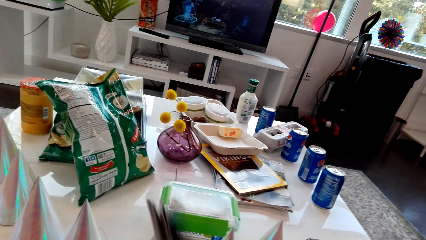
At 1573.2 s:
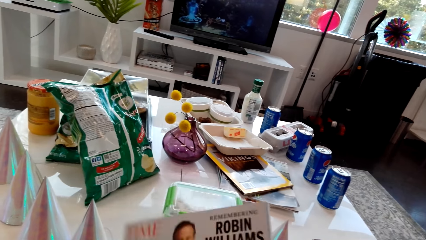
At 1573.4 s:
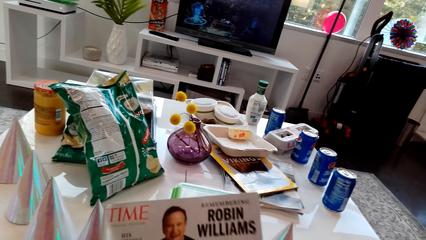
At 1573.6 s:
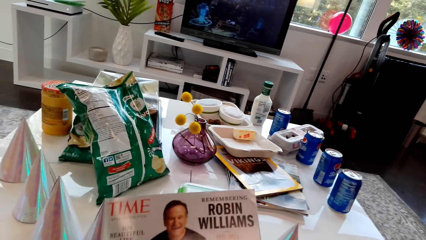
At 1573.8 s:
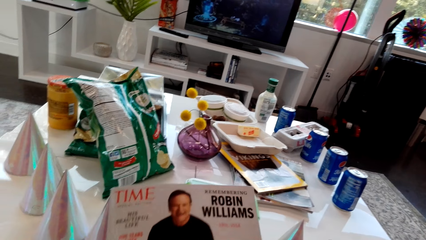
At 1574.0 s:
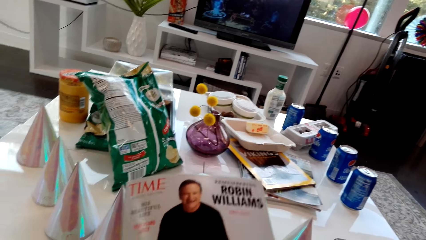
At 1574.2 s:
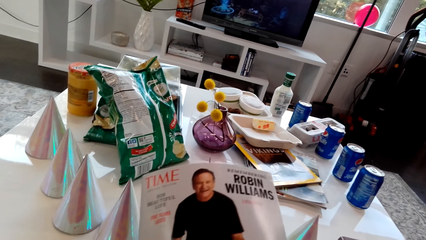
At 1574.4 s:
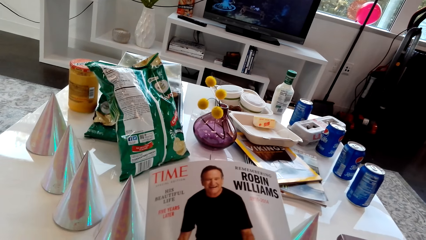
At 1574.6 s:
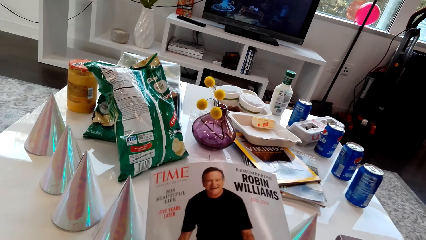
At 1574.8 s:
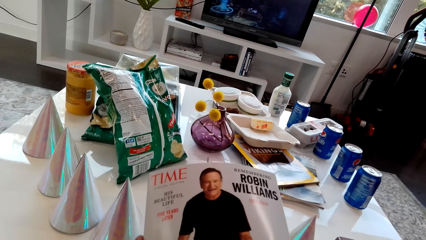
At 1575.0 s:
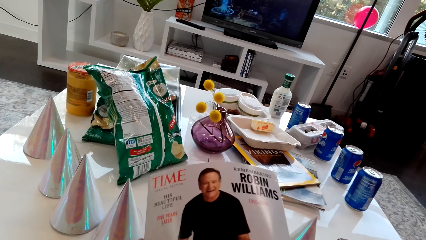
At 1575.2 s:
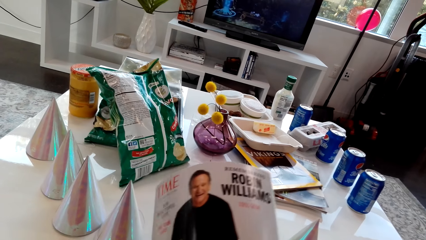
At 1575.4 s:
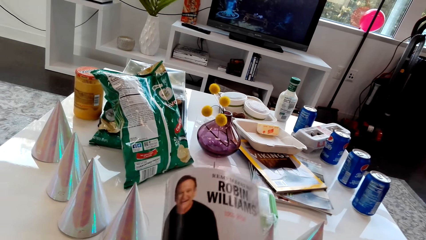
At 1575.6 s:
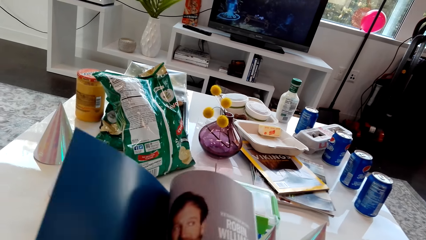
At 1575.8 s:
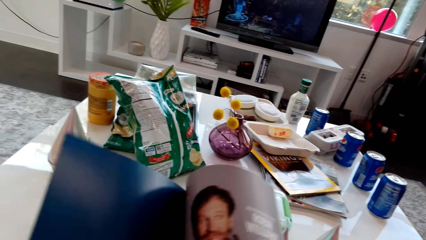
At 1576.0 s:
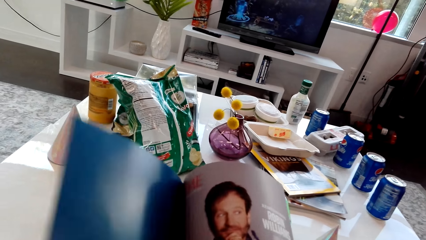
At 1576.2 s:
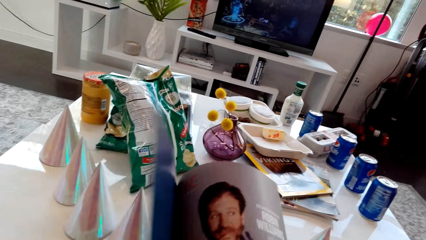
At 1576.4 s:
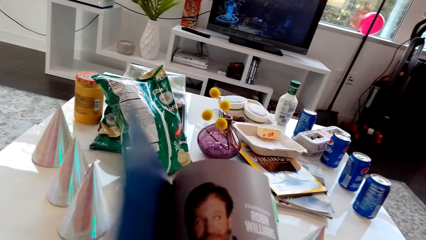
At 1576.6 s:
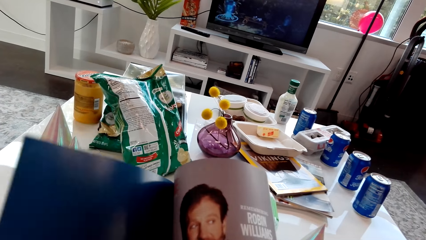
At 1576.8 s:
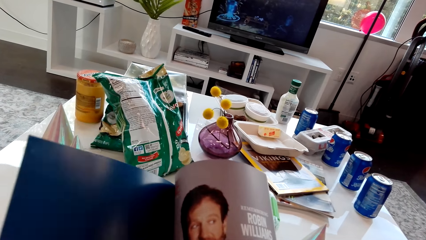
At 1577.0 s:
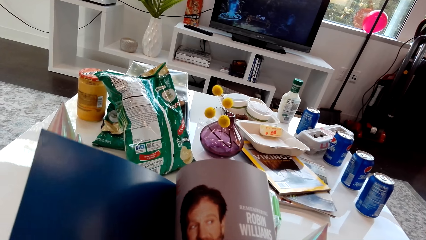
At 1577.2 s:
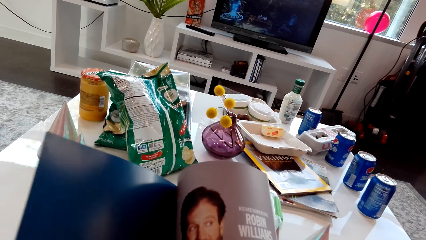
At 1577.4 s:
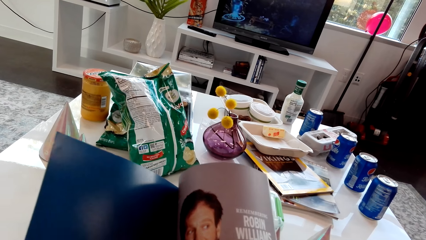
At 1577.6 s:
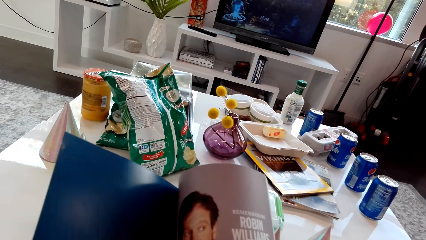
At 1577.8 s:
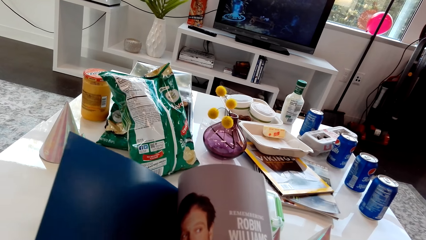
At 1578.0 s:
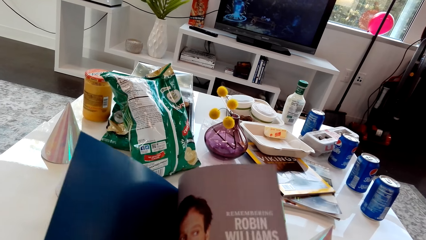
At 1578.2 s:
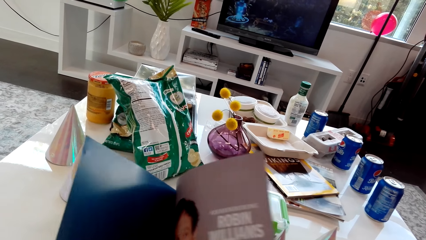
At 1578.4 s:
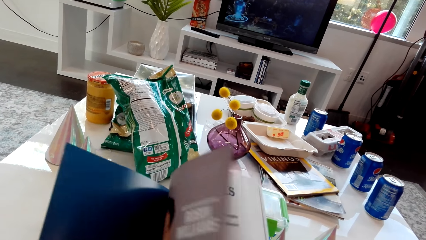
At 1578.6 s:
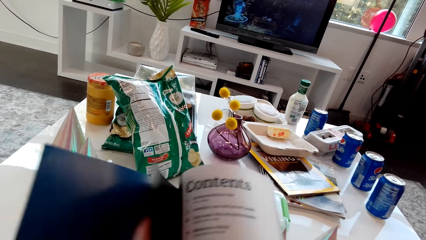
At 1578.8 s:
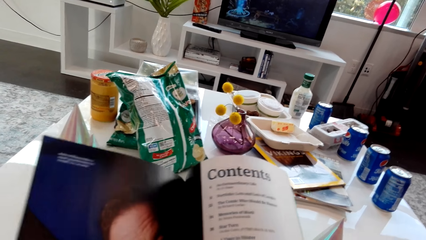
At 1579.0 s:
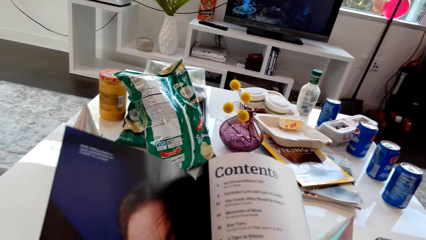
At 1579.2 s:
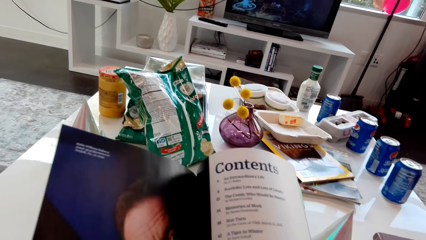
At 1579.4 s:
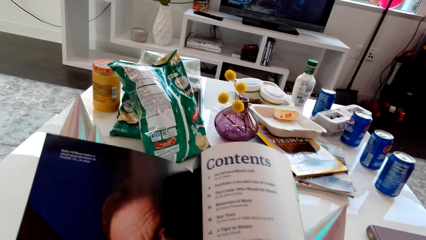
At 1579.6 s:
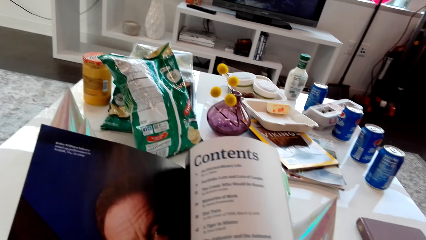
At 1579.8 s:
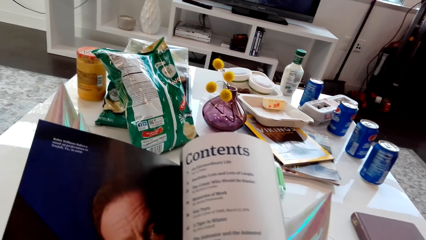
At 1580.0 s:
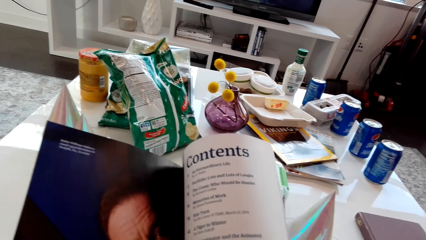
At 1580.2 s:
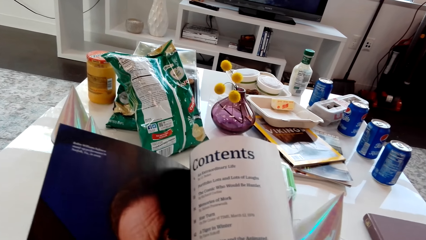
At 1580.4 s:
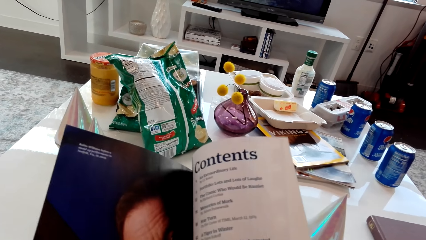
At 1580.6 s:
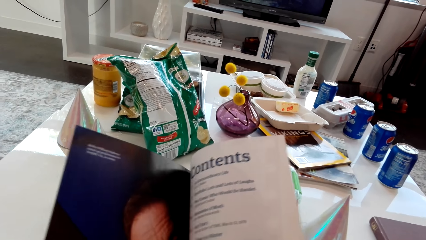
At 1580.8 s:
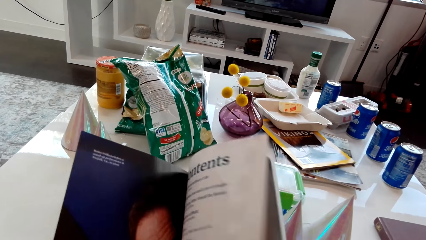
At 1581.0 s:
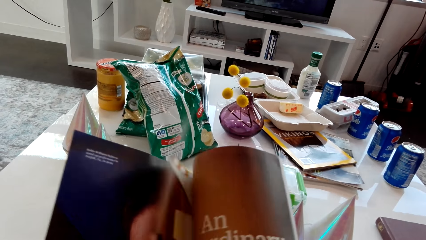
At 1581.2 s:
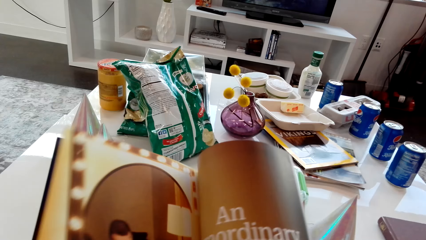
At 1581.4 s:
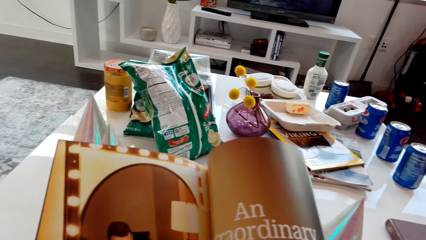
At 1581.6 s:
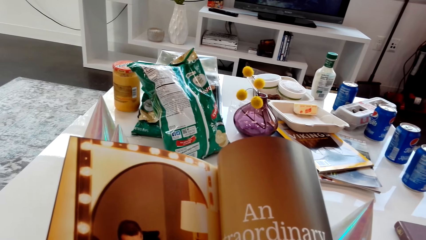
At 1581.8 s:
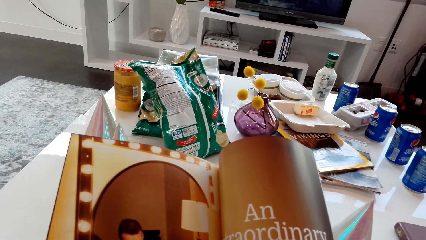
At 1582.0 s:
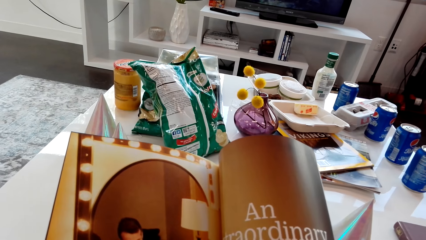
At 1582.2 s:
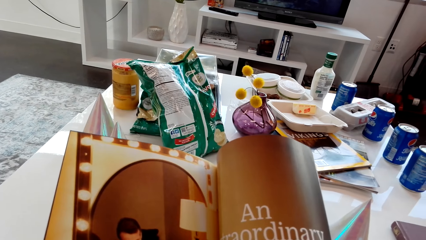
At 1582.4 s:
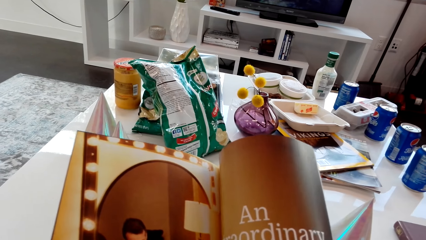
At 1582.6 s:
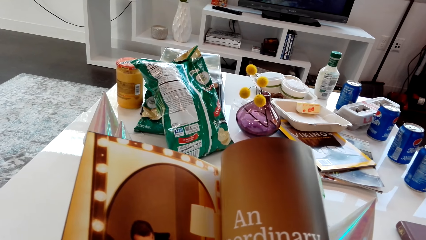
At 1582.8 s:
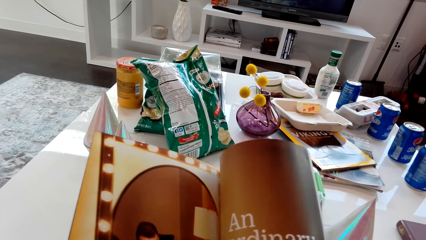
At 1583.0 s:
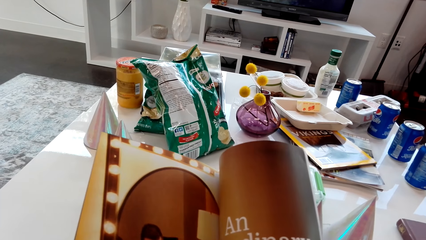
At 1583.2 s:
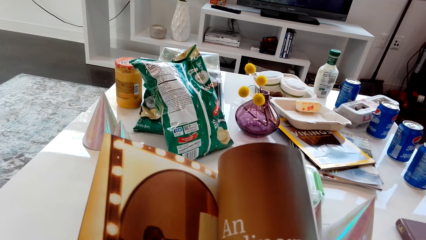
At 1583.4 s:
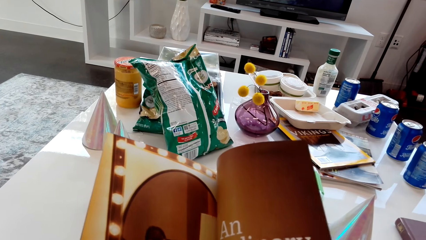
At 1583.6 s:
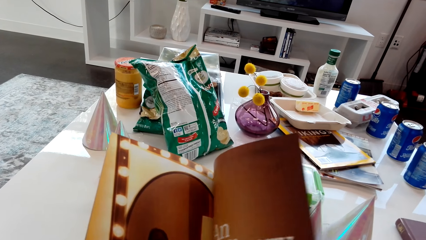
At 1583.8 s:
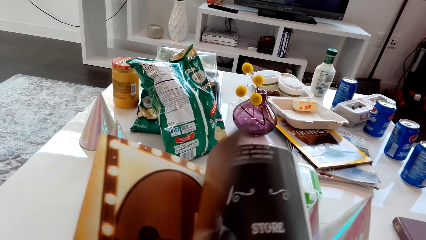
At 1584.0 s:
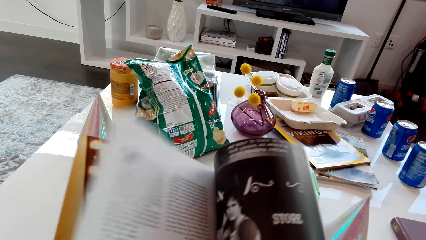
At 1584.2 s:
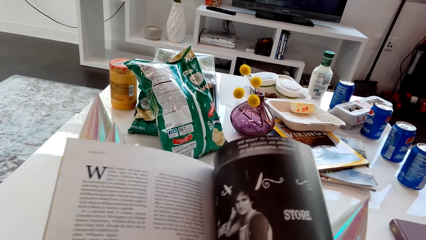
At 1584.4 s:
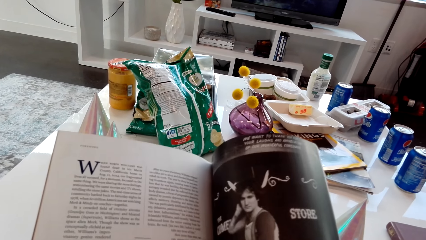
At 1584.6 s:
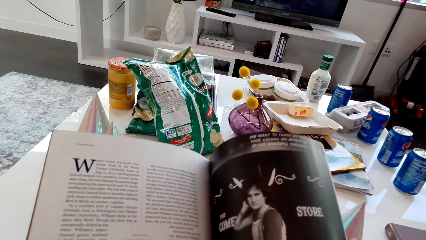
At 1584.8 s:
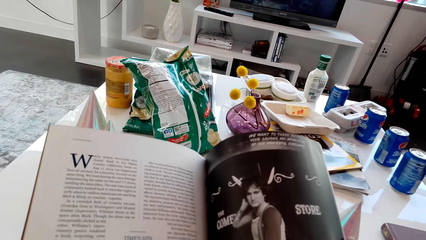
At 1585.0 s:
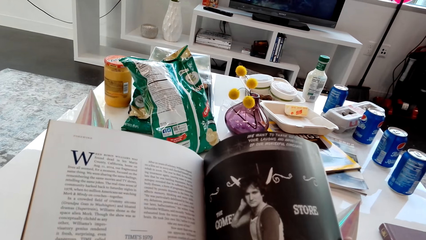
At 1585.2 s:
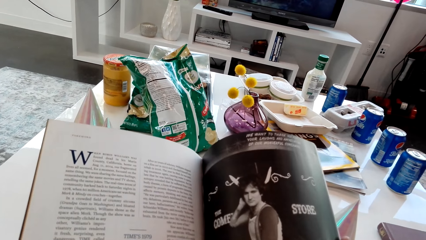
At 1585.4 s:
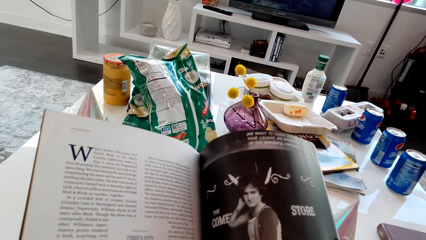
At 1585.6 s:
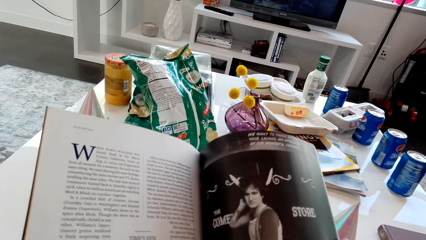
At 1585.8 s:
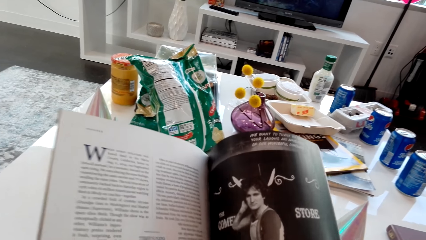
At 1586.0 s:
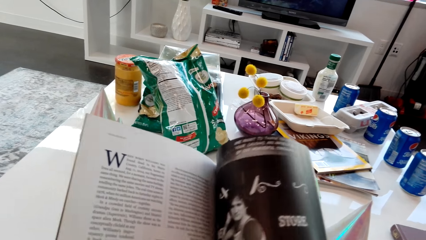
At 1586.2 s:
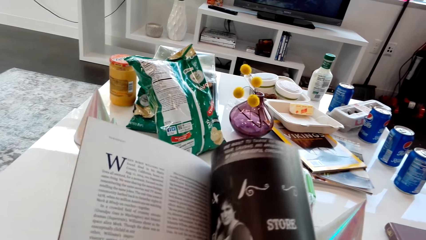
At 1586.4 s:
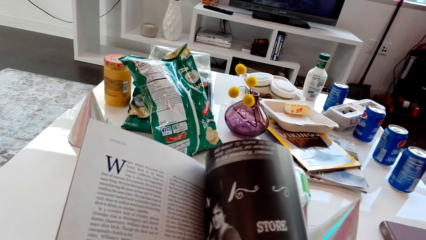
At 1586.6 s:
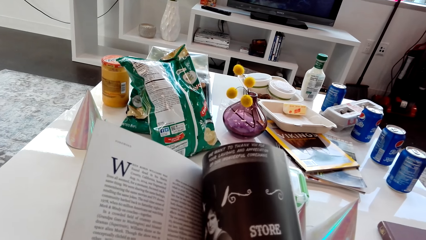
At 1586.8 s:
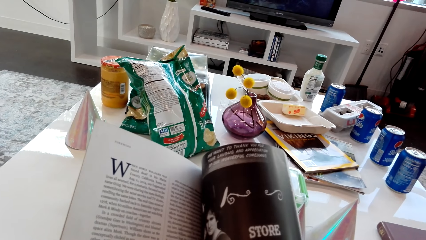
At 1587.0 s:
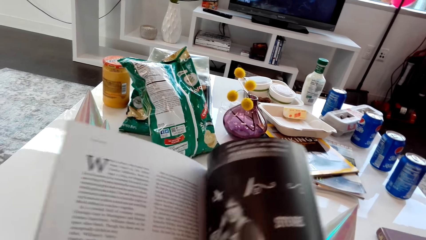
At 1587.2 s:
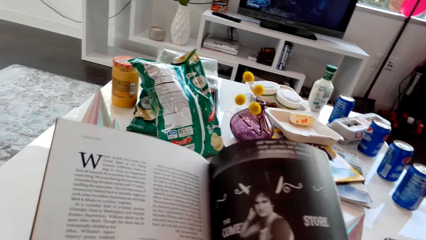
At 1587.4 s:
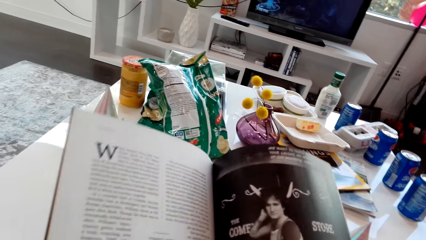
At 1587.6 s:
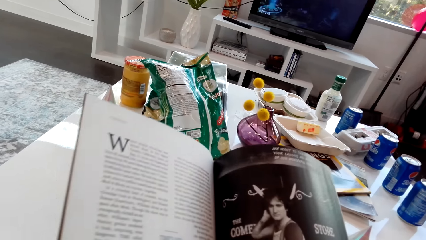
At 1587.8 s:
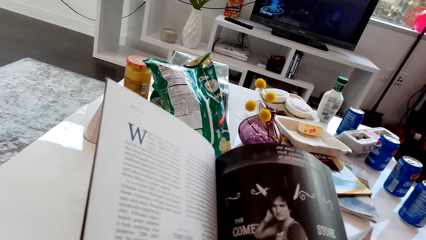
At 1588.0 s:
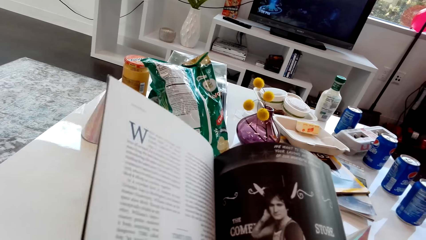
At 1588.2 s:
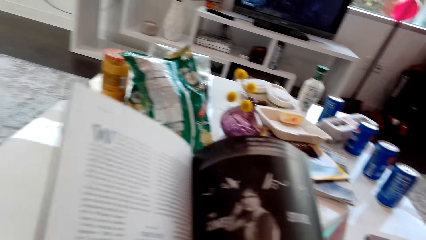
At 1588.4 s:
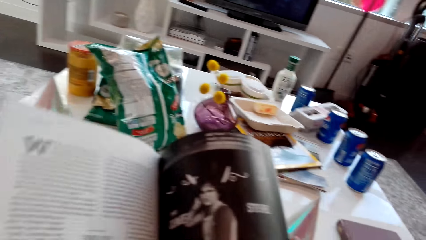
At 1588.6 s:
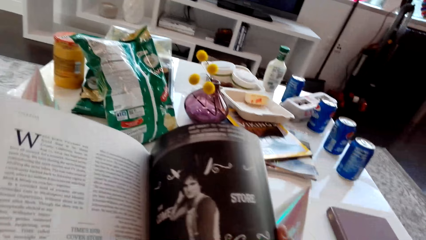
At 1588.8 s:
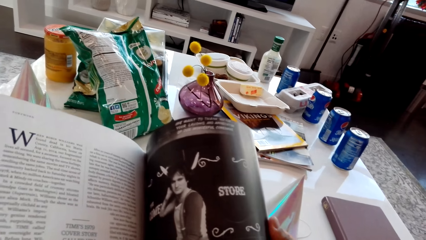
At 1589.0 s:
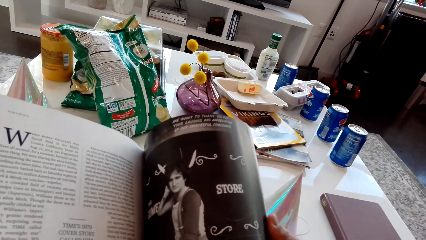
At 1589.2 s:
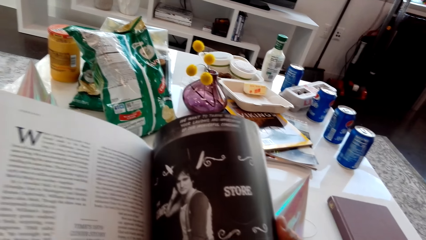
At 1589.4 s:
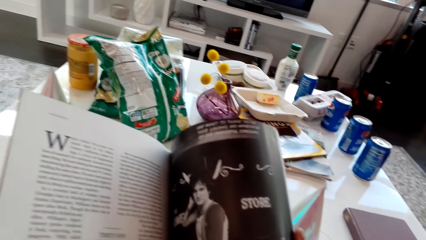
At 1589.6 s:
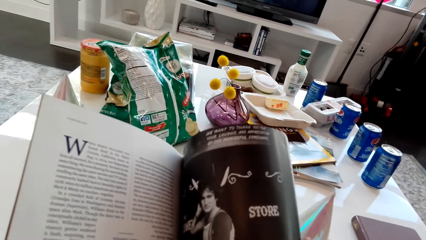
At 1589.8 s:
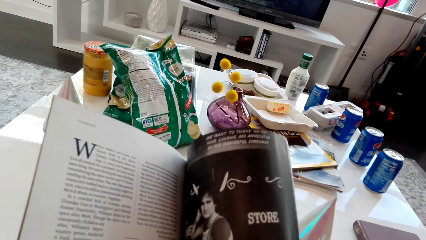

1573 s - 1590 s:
The camera wearer looks at a magazine. They flip pages of the magazine. They look at the magazine. They flip pages of the magazine. They flip a page of the magazine. They look at the magazine. They flip a page of the magazine. They look at the magazine.
